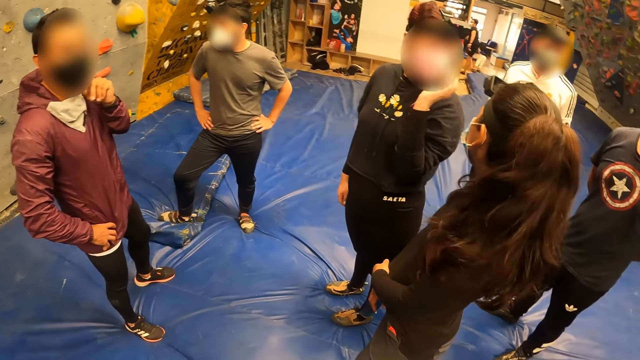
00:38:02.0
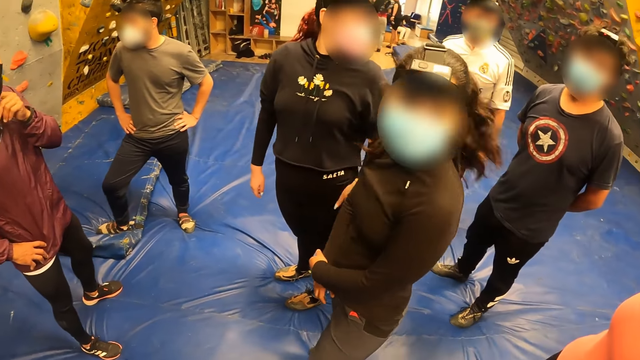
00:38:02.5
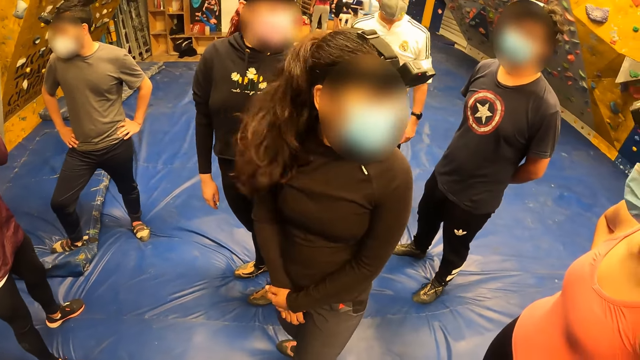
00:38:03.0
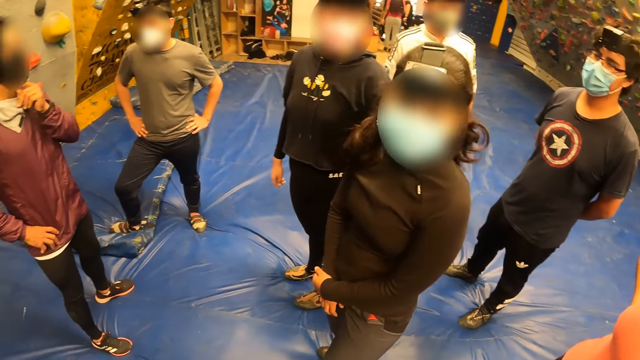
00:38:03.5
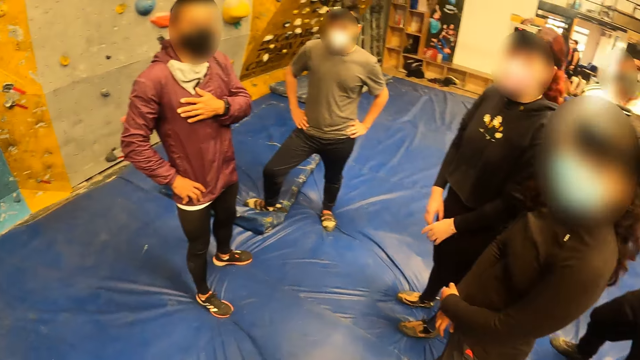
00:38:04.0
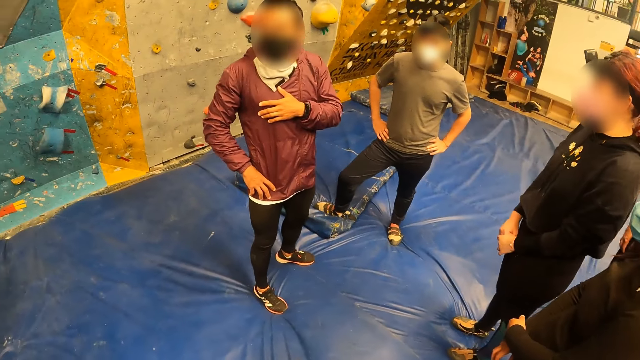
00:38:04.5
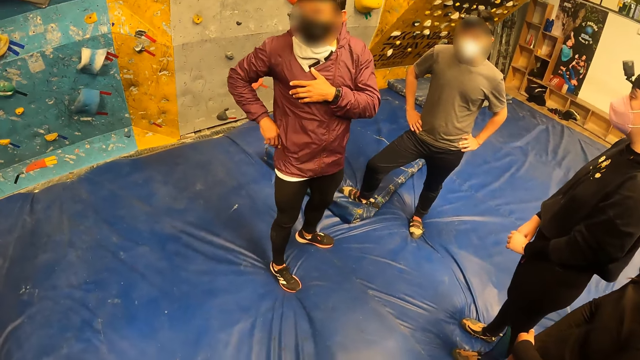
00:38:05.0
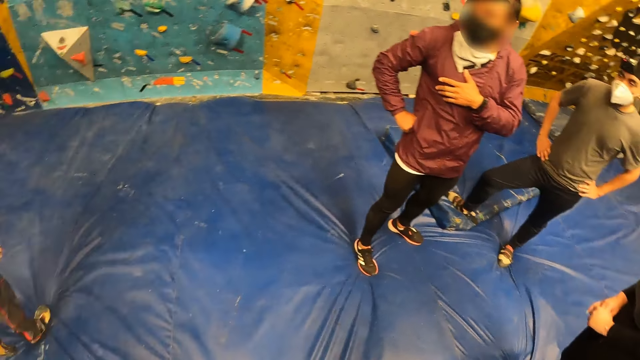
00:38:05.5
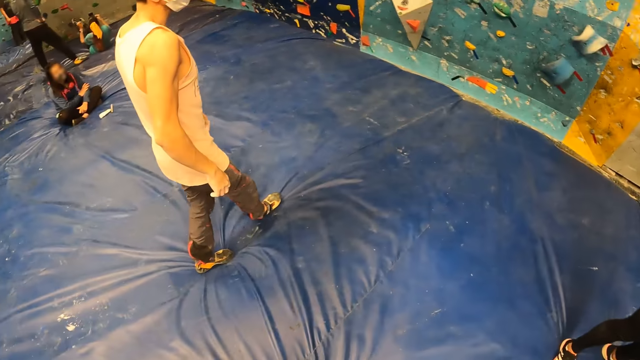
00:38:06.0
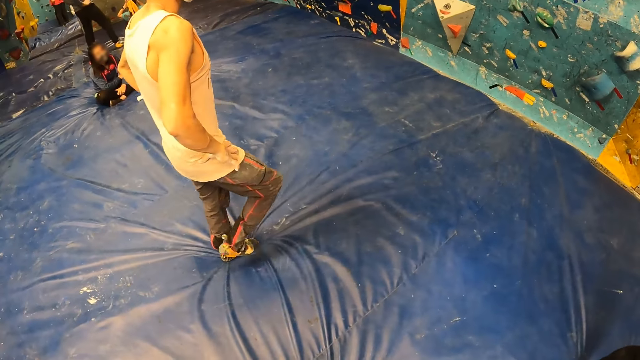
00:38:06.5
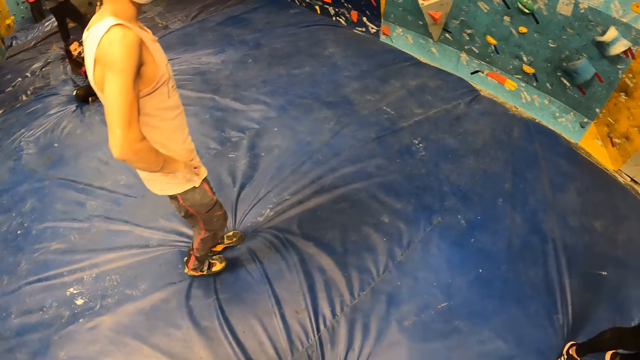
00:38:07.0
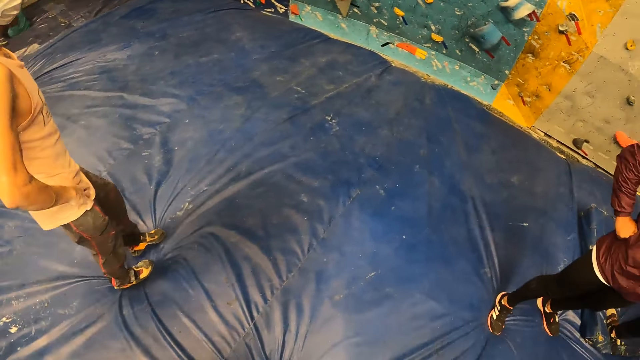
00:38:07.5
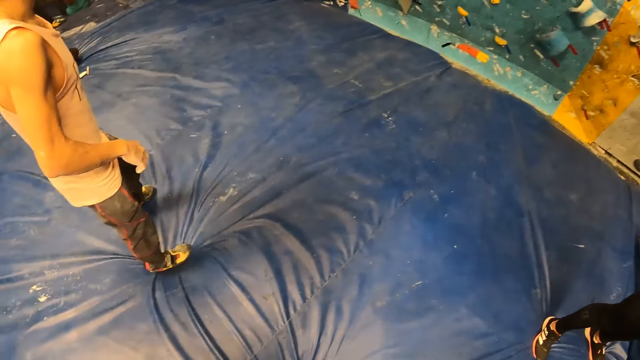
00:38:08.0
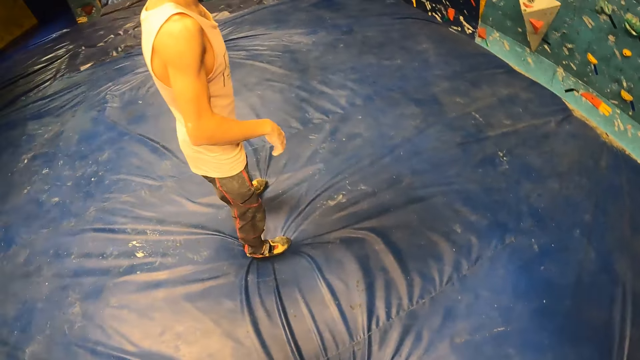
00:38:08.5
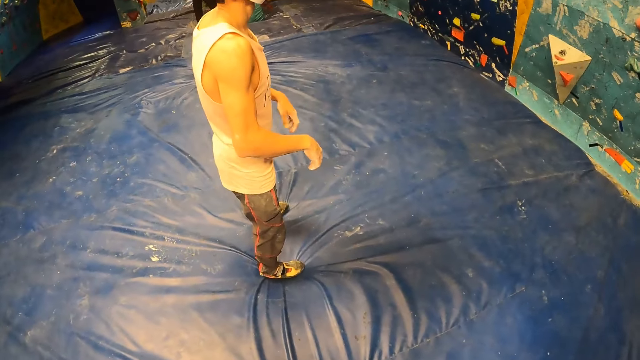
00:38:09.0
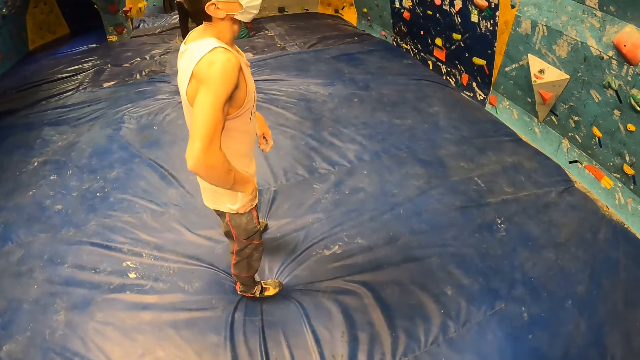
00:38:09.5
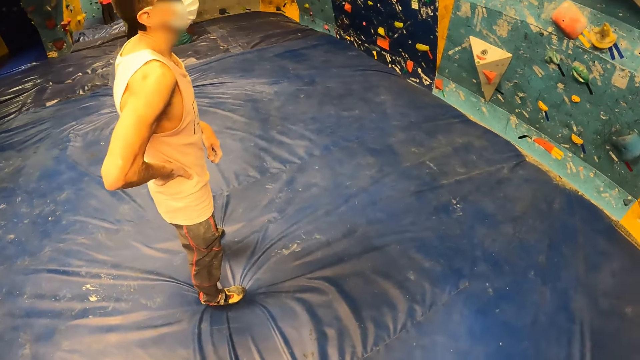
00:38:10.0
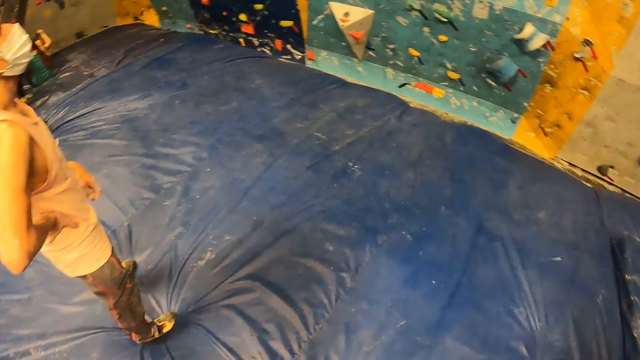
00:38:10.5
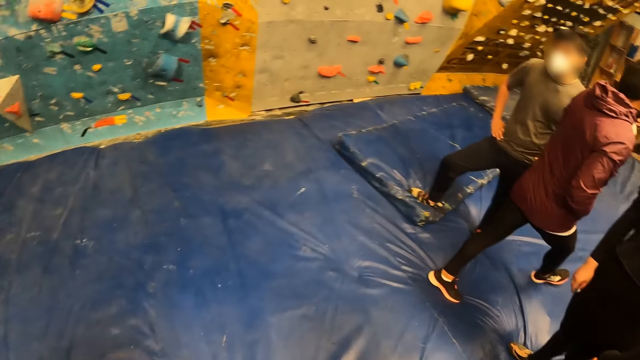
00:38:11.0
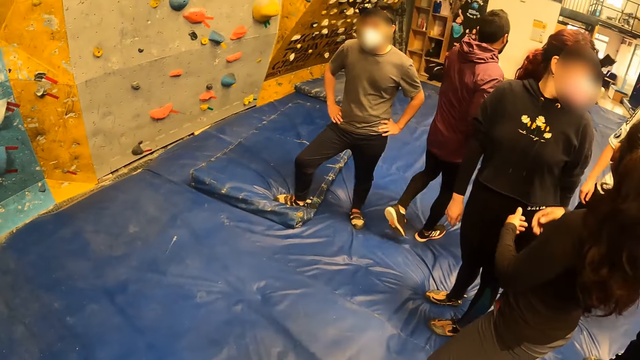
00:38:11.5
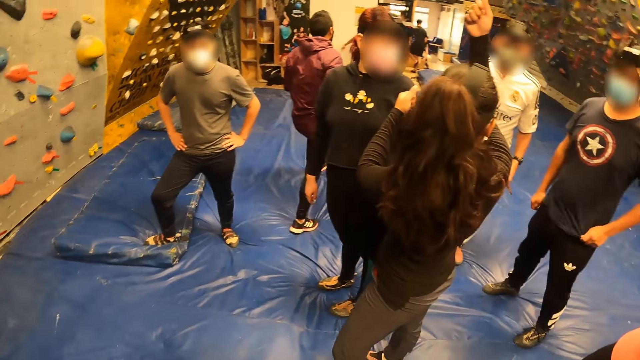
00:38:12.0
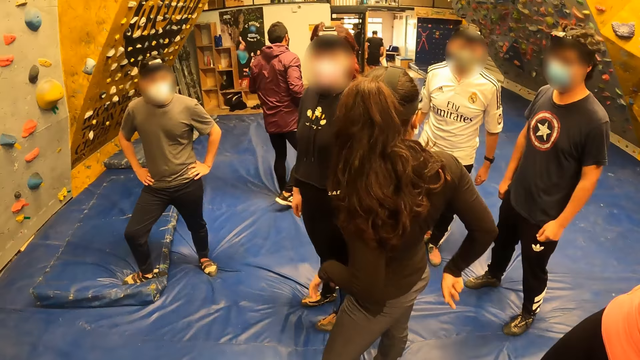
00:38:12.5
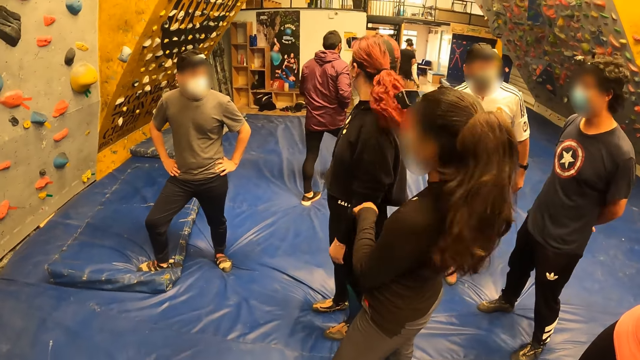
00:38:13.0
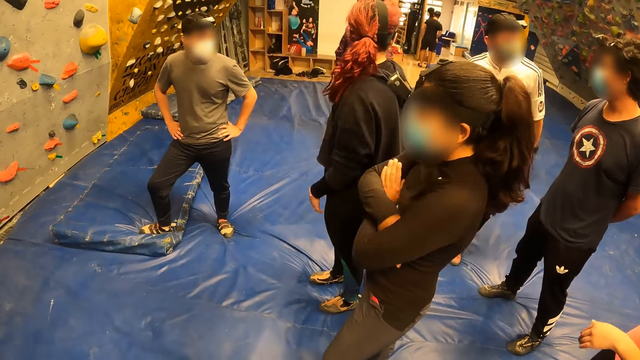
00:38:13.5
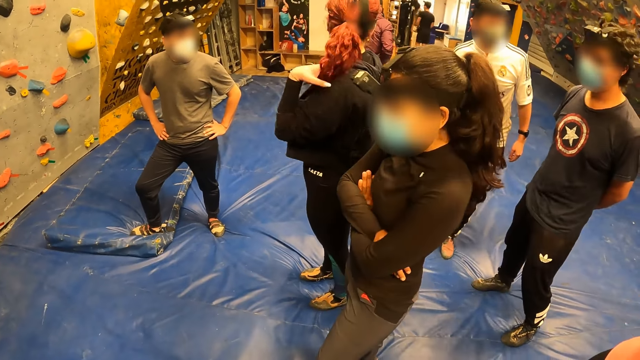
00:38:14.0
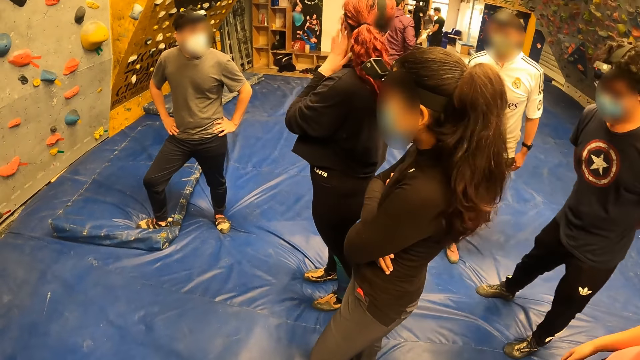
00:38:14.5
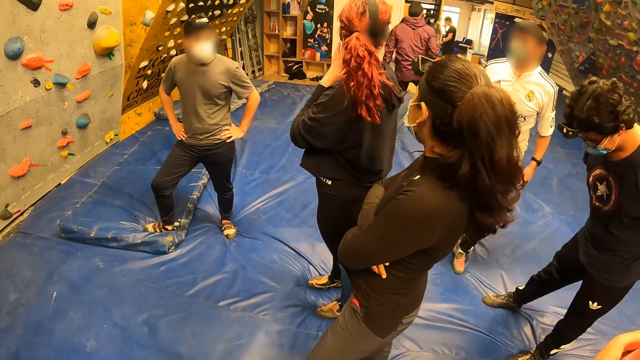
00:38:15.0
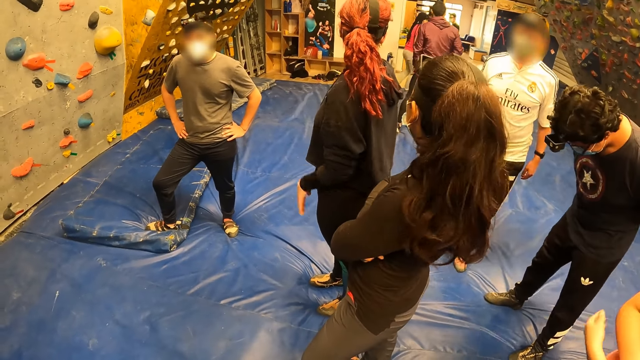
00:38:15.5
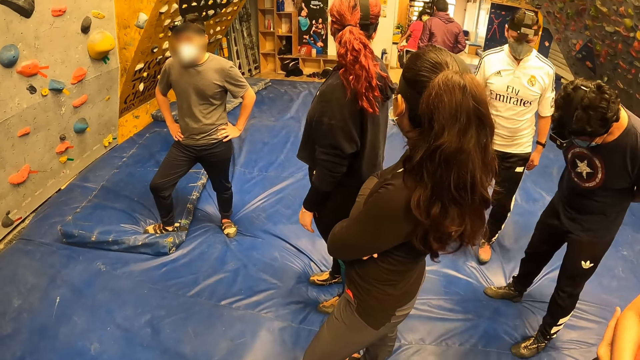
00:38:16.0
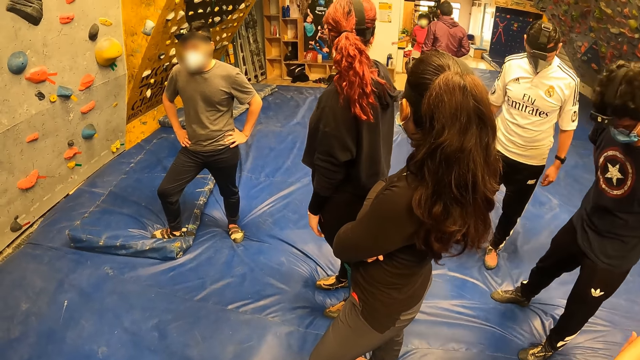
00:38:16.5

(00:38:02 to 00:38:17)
The man places his left hand on his chest. Another woman raises both hands at the sports complex. The woman folds both hands. The other woman flips her hair with her left hand.

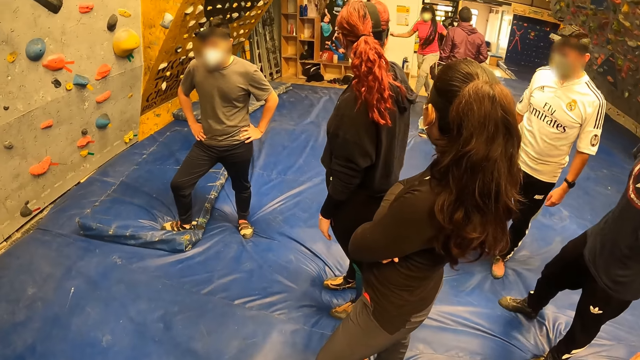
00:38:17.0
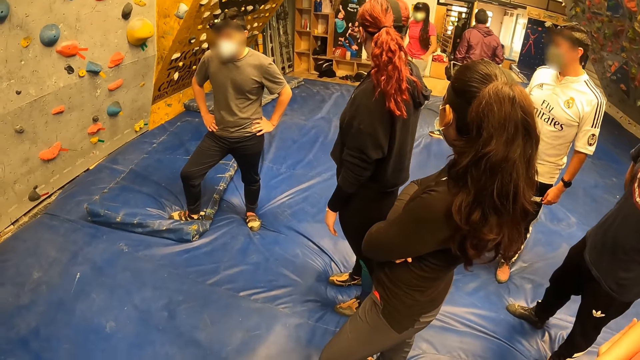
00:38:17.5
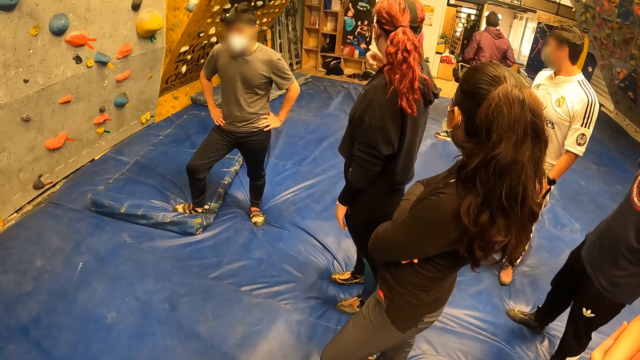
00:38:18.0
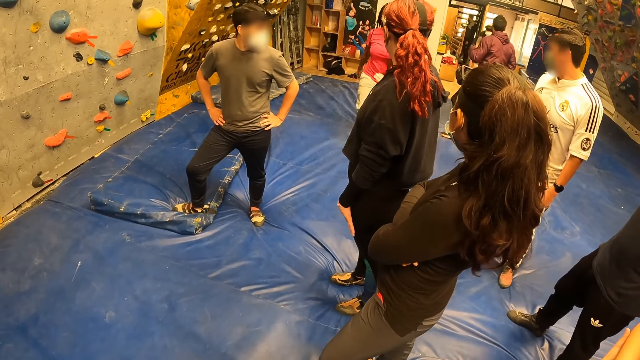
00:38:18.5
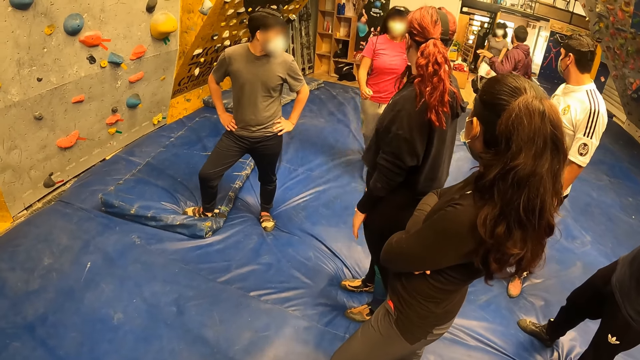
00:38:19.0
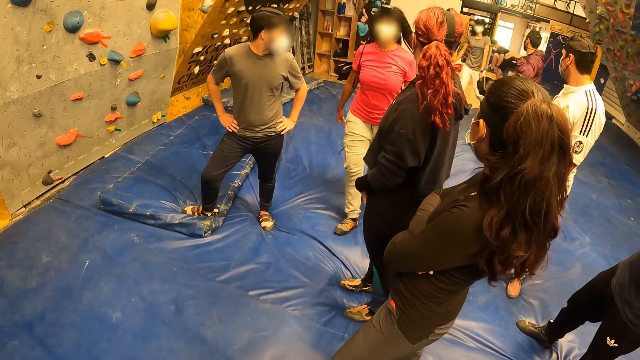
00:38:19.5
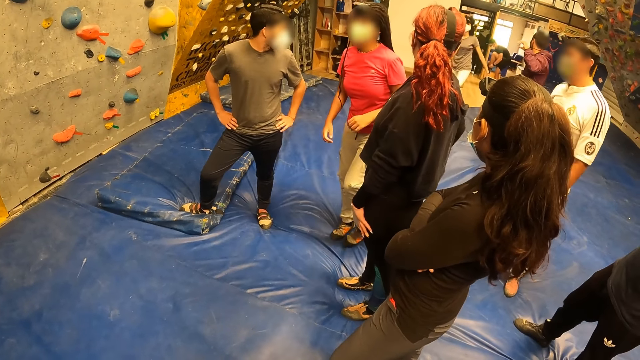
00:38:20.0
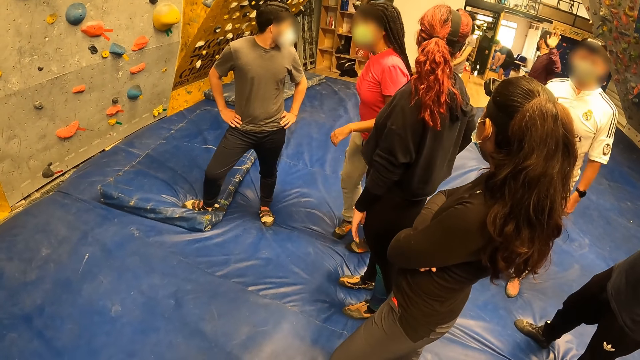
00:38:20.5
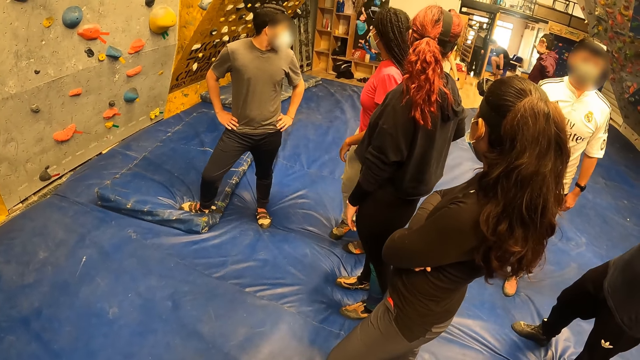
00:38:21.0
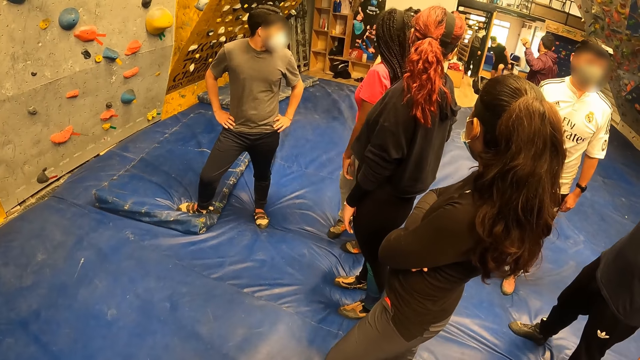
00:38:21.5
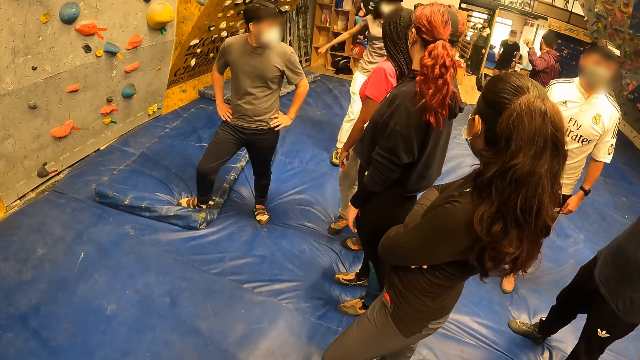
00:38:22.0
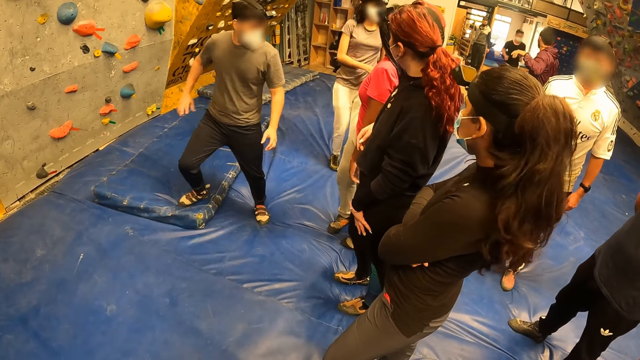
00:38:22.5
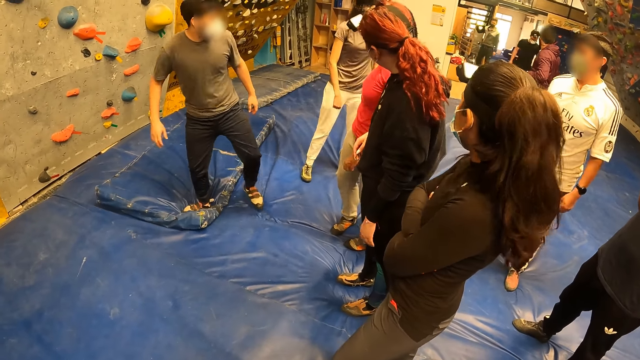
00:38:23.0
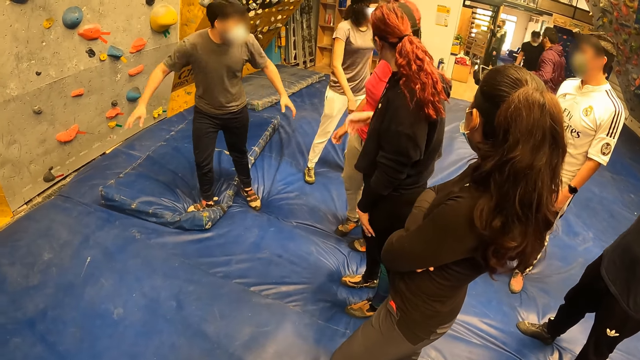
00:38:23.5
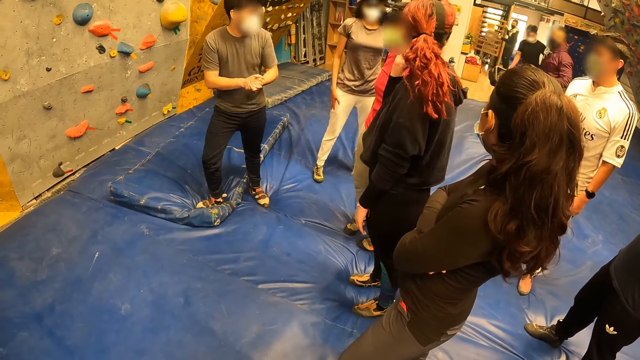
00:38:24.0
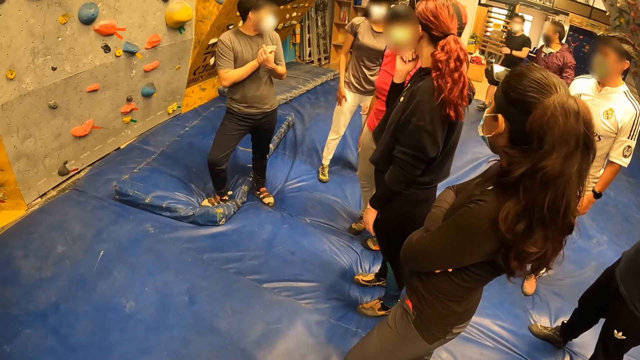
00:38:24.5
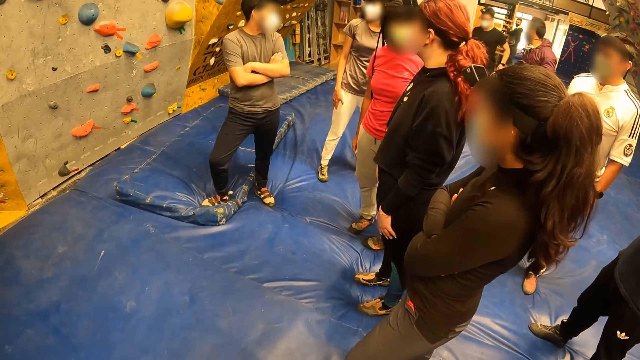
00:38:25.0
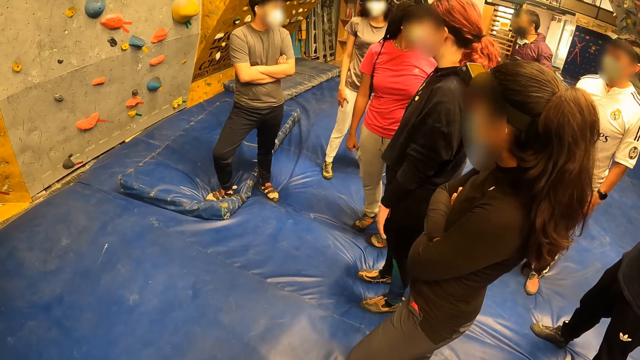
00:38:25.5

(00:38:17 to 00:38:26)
The woman touches her face with her right hand.
